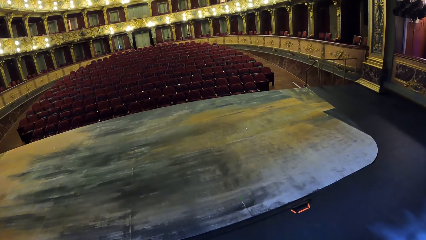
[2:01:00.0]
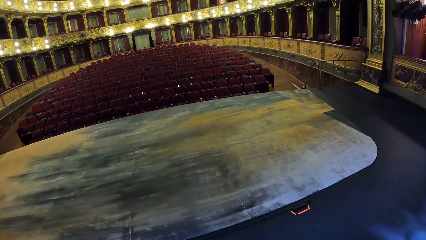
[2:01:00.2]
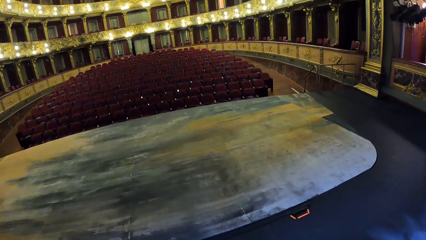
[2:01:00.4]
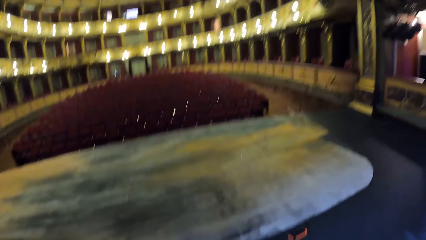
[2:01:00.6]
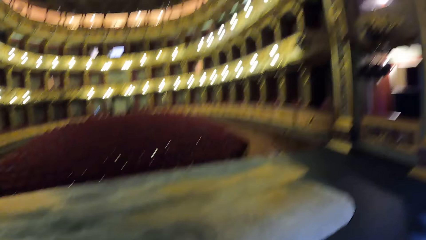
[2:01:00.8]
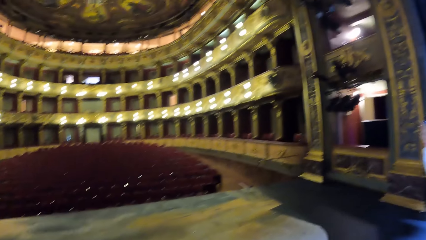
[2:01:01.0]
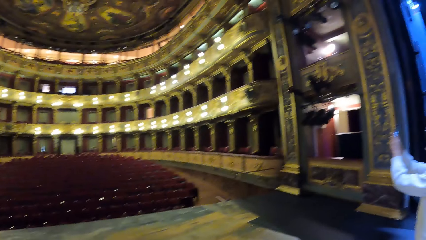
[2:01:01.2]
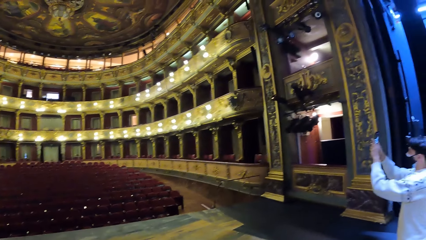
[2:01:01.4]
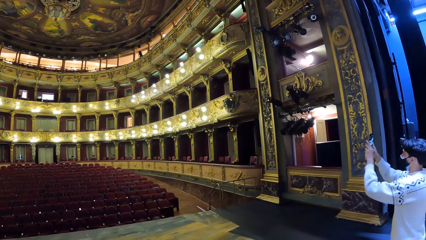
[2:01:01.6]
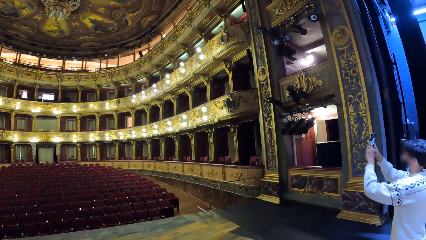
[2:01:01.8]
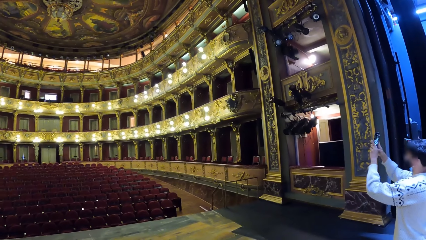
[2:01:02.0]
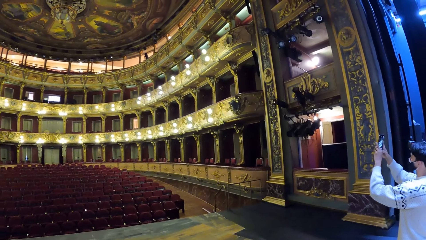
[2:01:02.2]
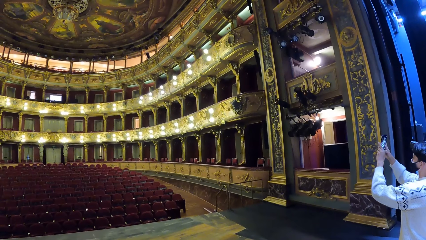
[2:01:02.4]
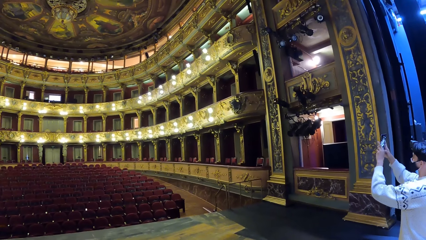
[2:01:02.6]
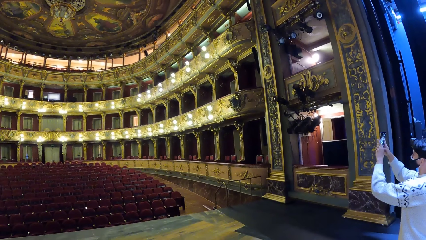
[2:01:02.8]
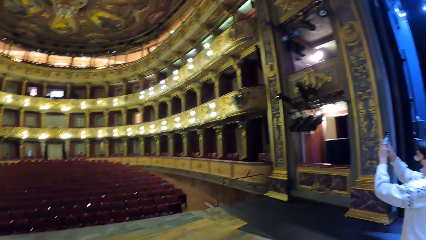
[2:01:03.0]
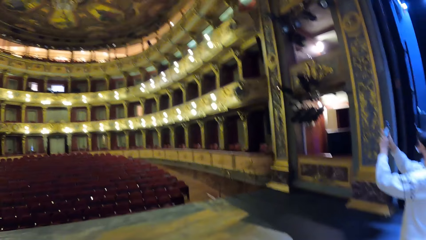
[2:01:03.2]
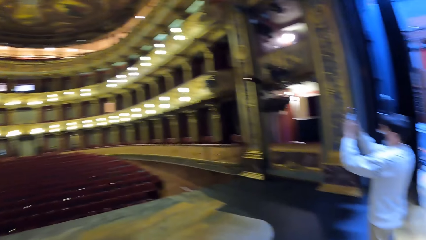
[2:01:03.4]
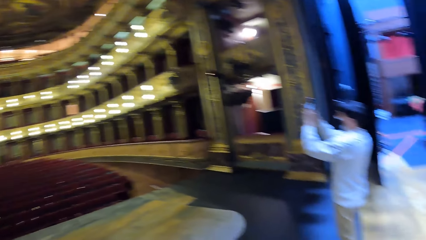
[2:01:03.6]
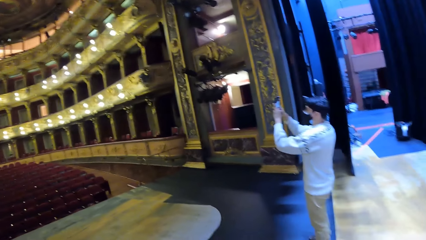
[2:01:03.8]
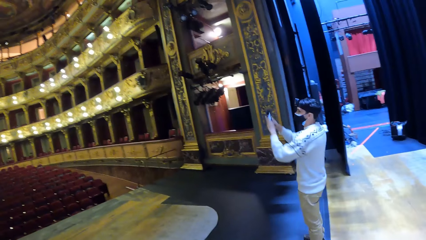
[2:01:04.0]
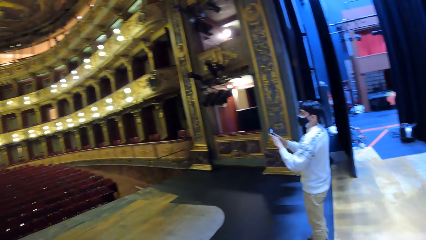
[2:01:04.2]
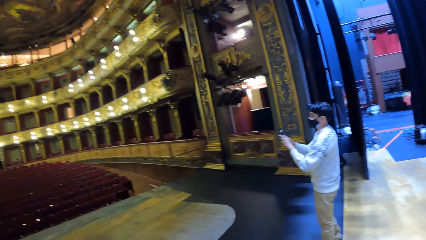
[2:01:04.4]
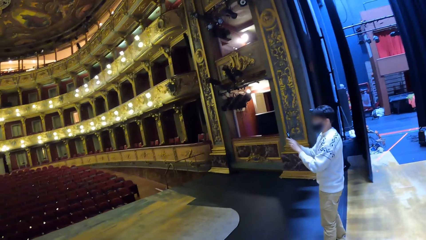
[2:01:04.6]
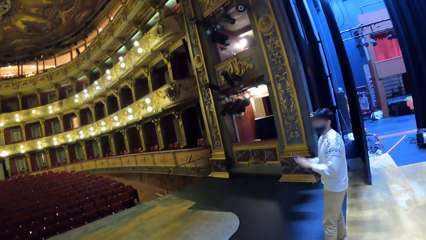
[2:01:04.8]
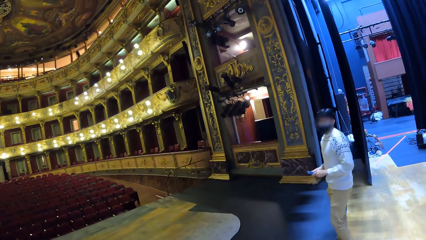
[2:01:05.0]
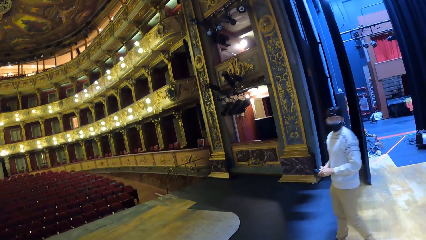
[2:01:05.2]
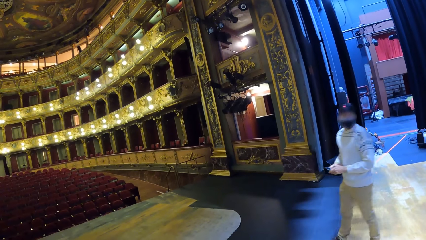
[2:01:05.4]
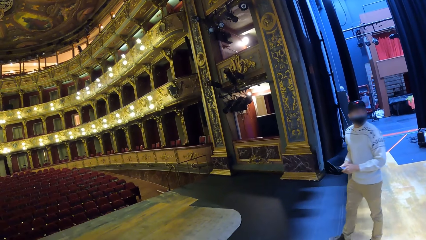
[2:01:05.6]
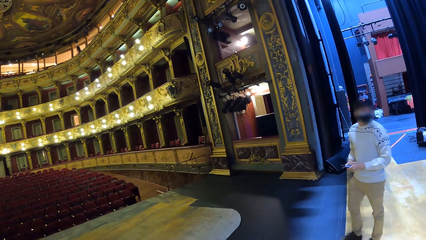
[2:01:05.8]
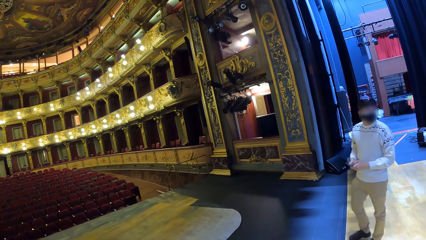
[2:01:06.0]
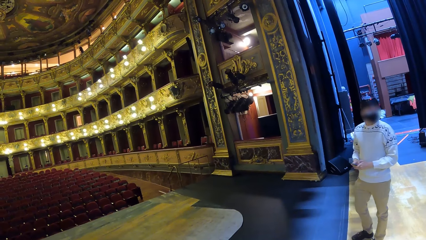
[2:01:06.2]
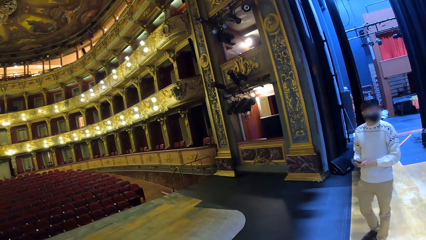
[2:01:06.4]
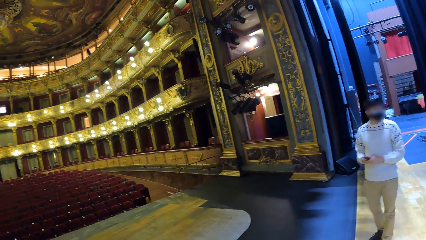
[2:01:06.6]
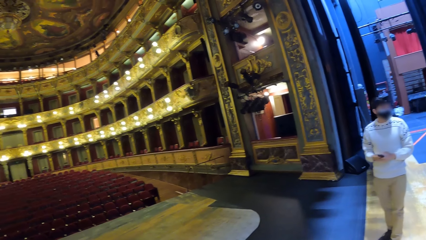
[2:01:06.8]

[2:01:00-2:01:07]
The camera wearer stares at the building hall.

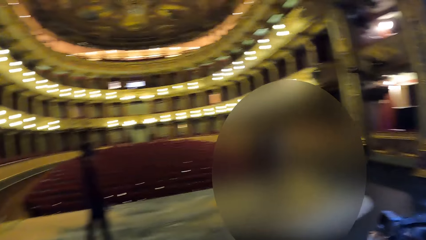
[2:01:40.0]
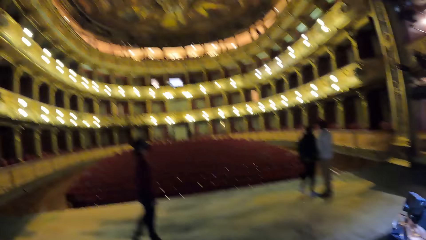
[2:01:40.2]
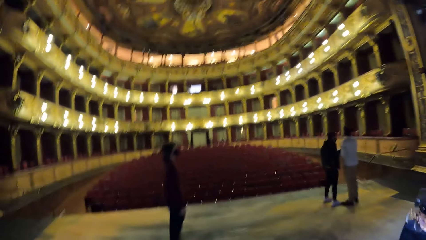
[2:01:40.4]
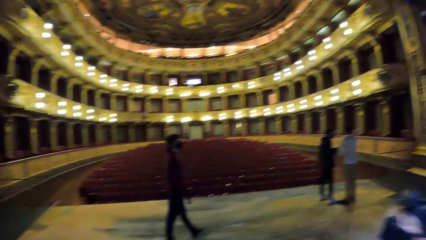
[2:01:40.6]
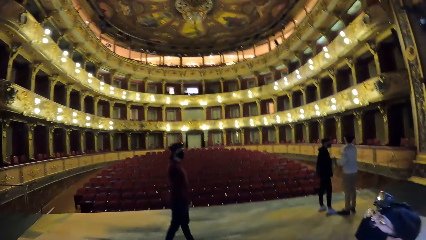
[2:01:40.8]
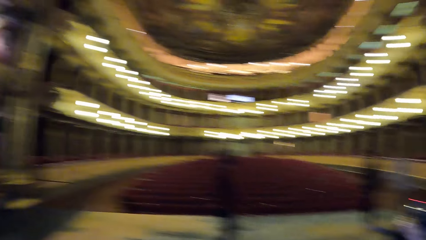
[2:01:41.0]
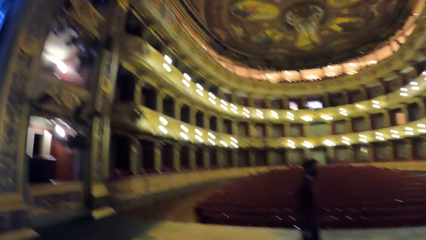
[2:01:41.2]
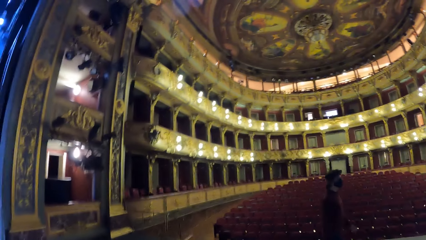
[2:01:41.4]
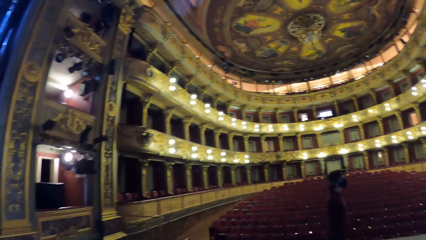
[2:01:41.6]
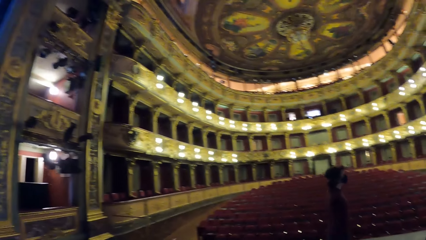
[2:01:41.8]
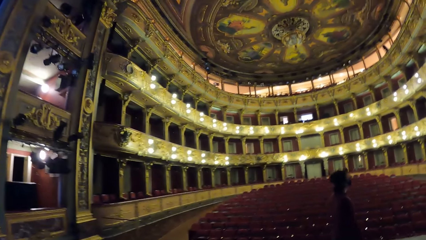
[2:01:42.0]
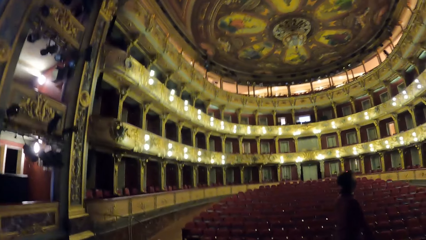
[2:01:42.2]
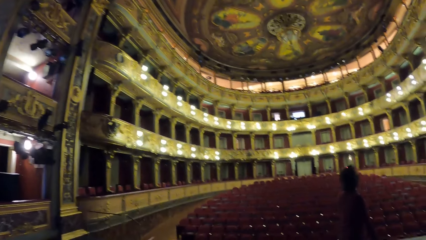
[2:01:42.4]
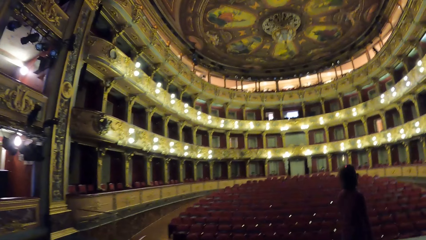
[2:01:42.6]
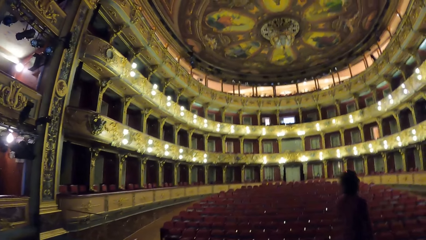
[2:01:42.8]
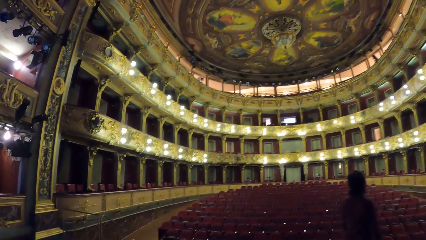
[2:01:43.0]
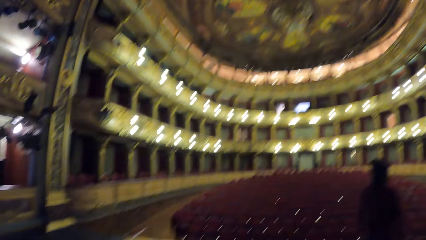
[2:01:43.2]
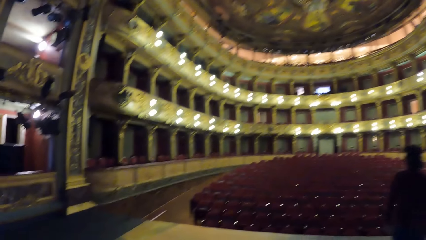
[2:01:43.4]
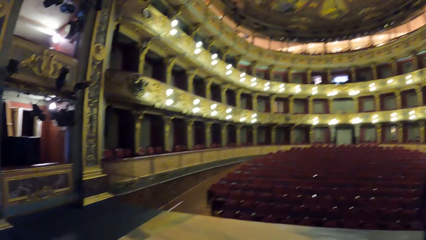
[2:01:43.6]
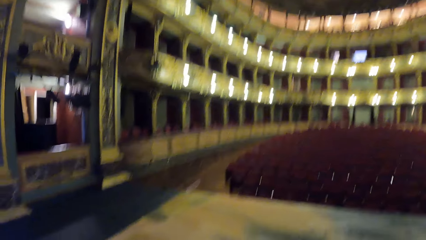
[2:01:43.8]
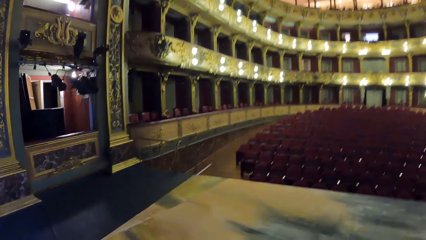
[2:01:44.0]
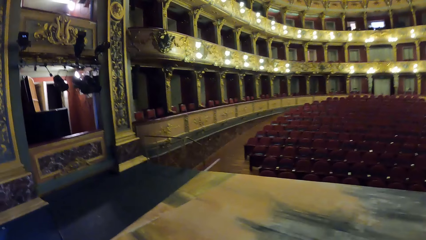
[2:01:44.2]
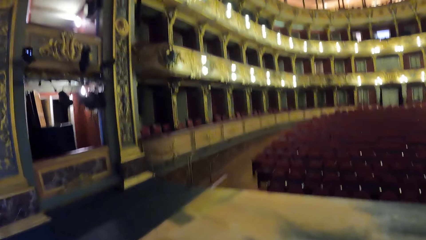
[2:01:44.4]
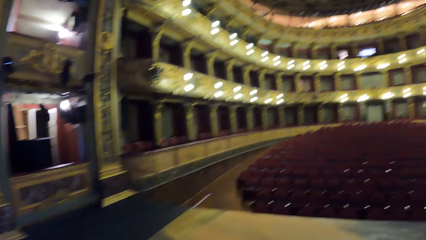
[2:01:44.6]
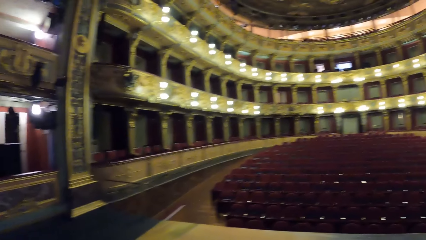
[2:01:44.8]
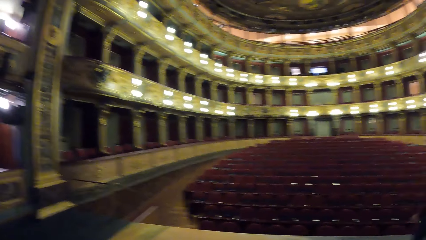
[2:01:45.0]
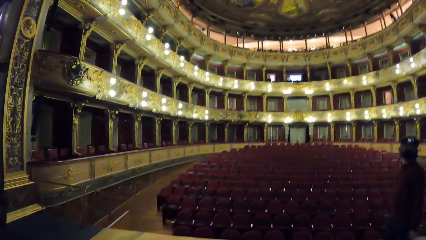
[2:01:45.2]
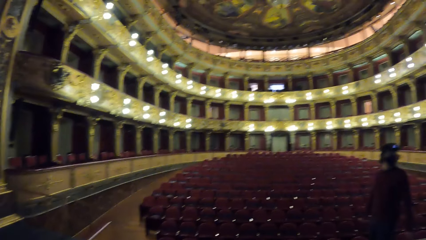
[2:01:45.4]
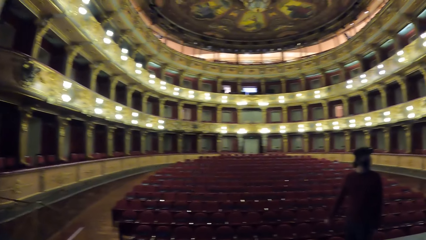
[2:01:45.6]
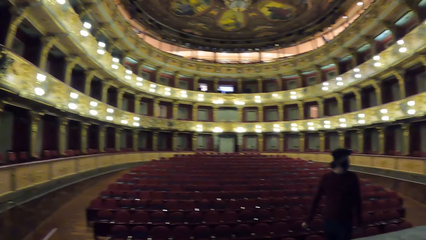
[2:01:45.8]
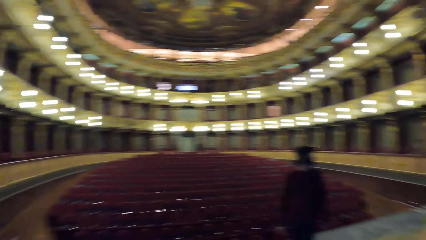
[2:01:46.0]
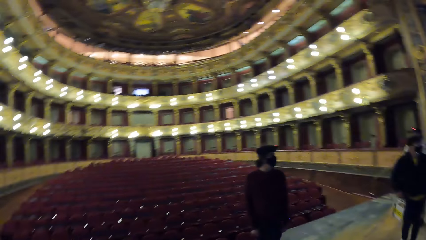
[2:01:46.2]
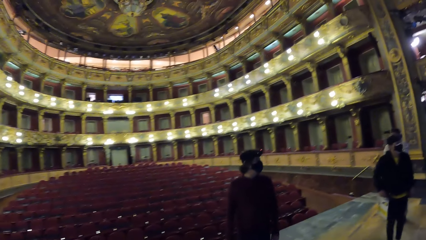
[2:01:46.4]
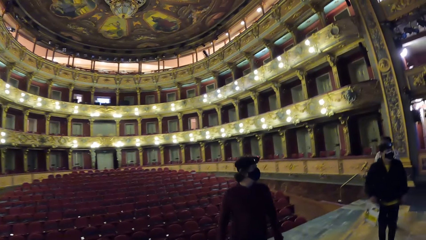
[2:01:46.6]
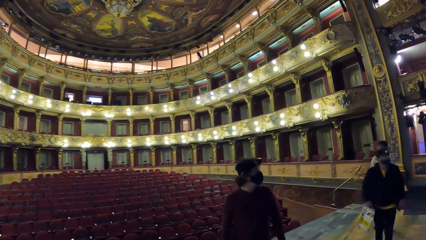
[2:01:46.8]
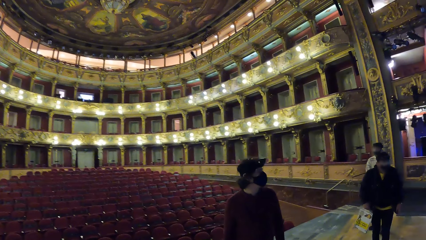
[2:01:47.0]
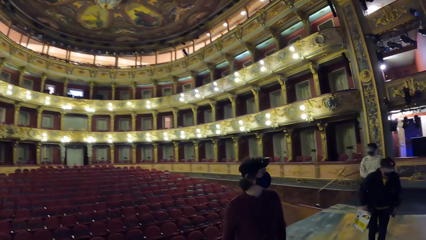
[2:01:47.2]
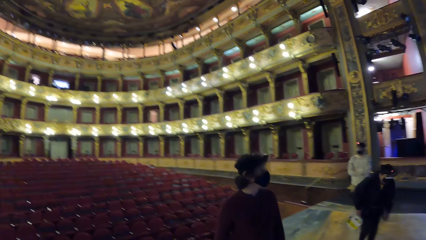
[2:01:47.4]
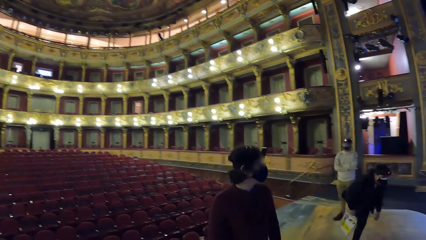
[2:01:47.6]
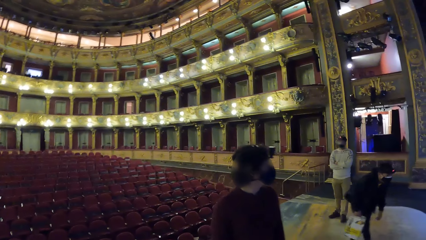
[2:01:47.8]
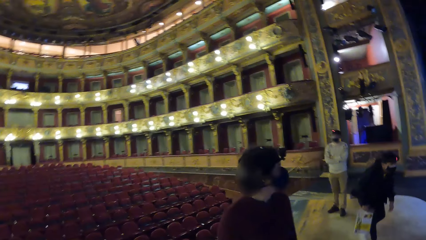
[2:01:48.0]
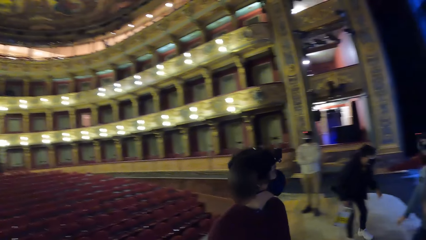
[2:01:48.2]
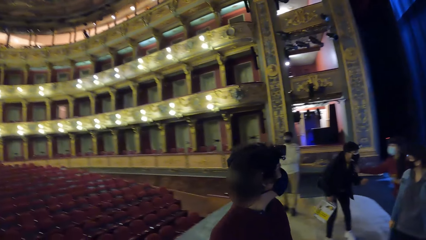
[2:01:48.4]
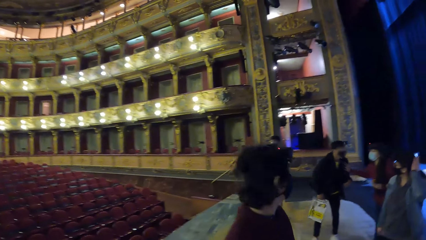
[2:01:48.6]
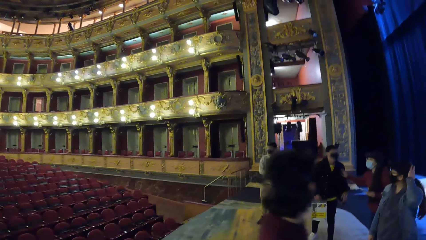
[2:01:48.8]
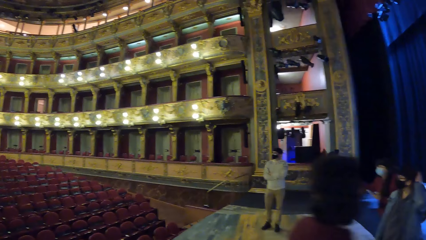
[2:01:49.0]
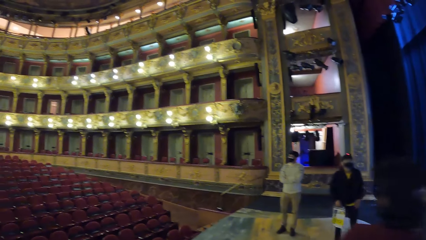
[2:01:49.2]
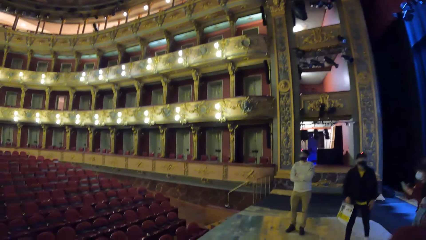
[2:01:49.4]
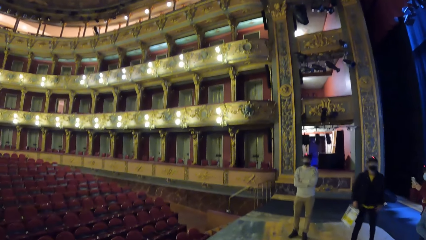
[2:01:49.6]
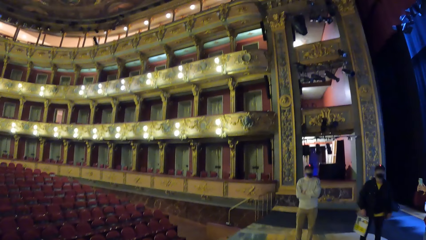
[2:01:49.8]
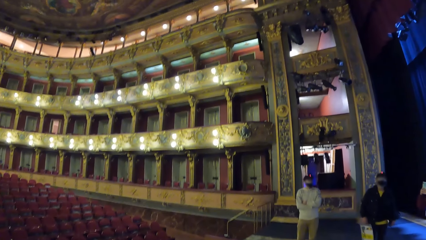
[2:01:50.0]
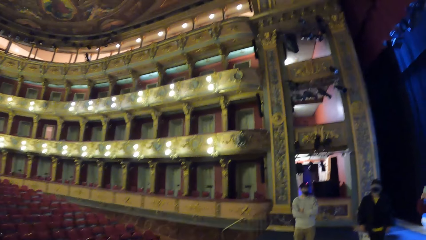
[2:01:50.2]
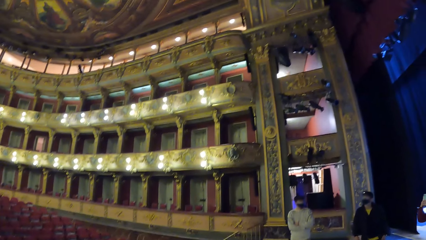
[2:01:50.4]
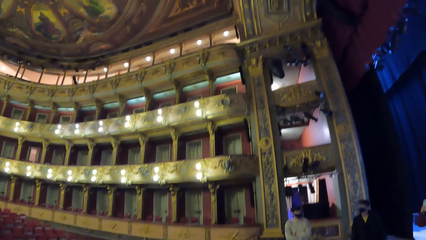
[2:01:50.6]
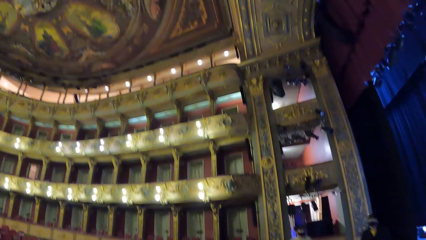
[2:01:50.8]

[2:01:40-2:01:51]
The camera wearer walks around. A man walks around. The camera wearer looks around.
